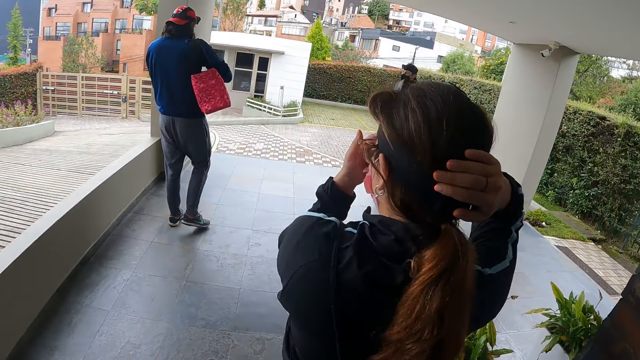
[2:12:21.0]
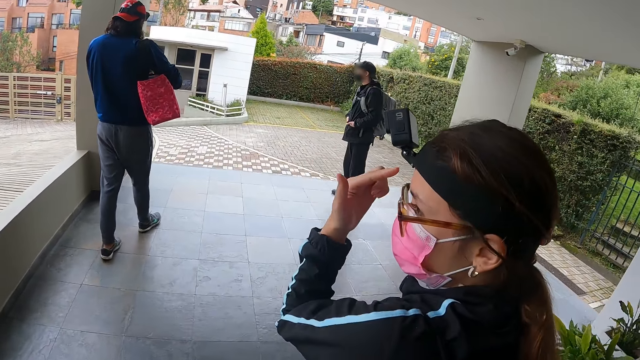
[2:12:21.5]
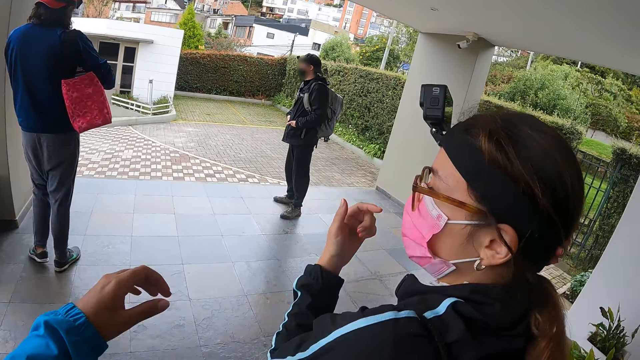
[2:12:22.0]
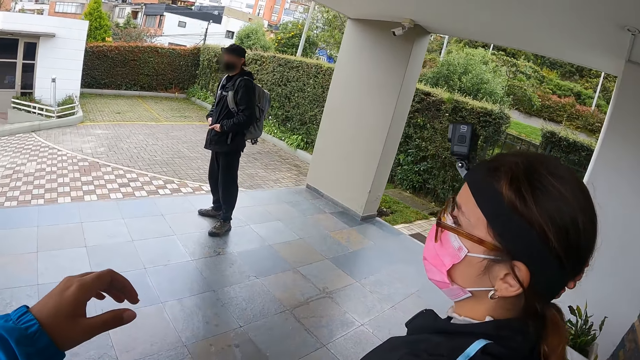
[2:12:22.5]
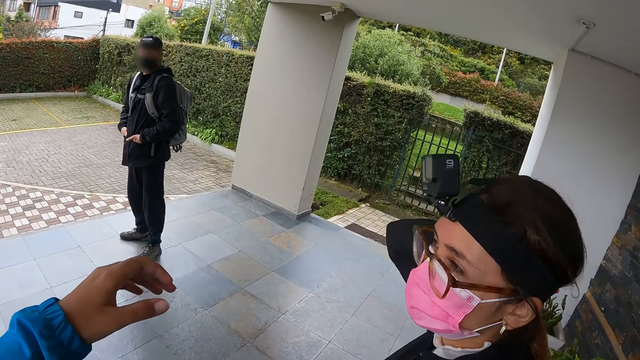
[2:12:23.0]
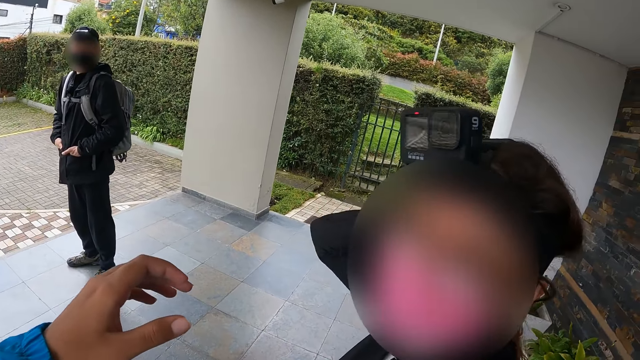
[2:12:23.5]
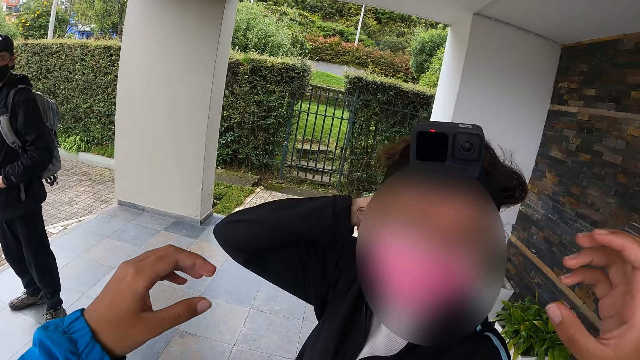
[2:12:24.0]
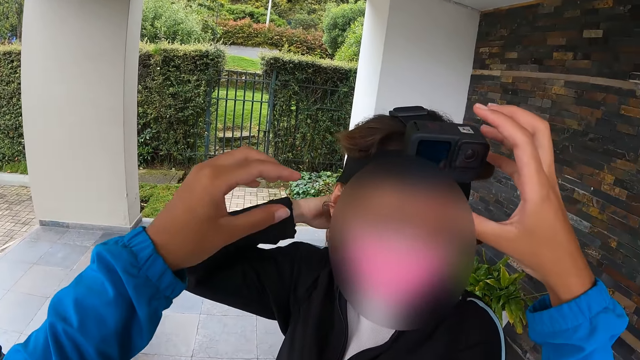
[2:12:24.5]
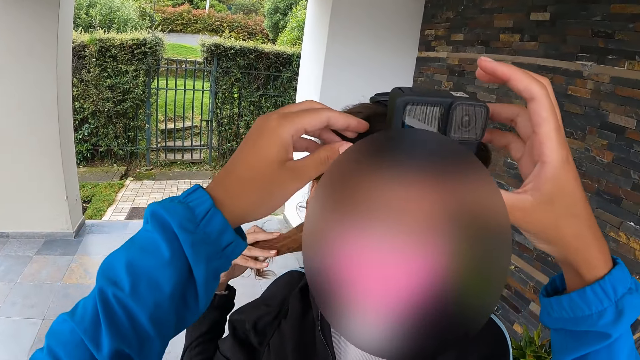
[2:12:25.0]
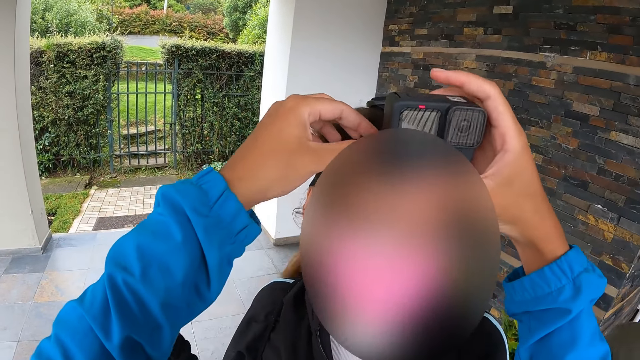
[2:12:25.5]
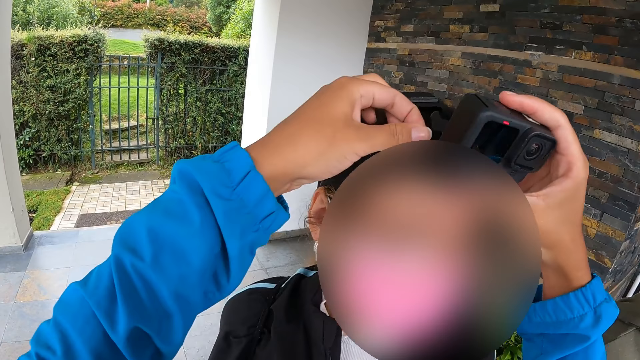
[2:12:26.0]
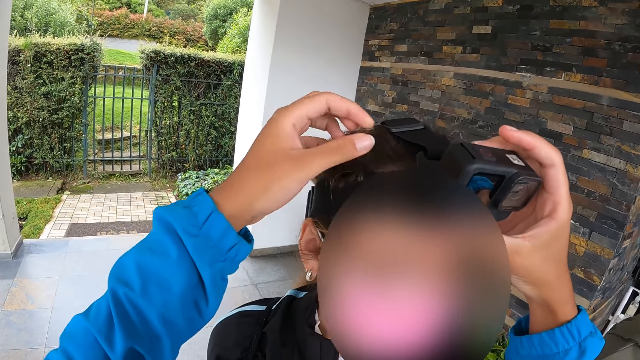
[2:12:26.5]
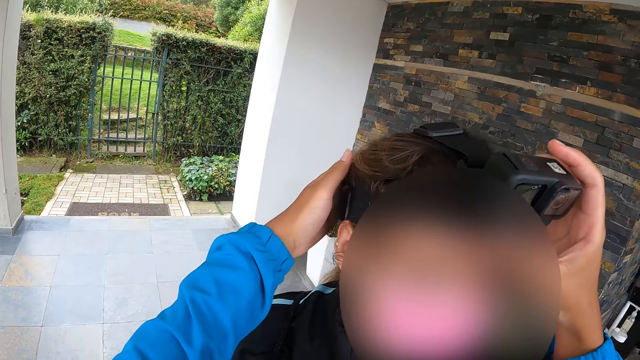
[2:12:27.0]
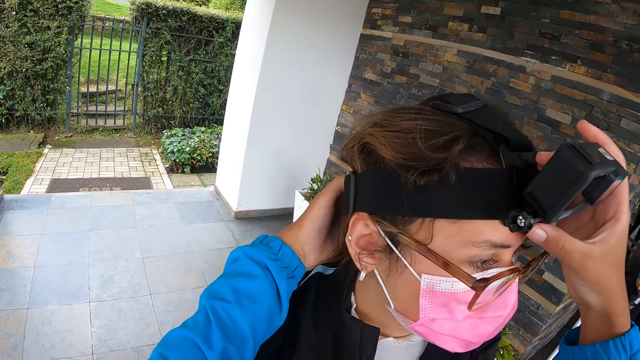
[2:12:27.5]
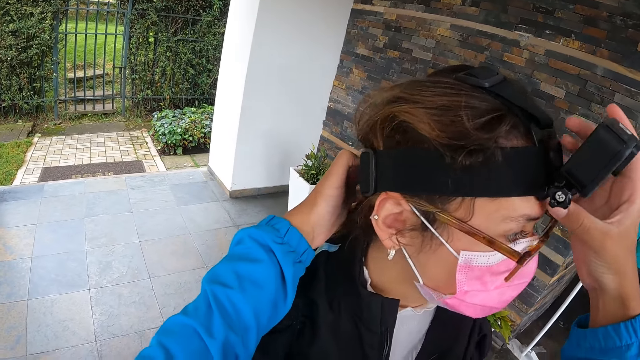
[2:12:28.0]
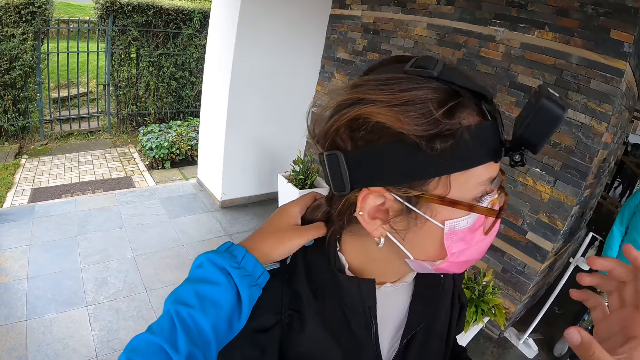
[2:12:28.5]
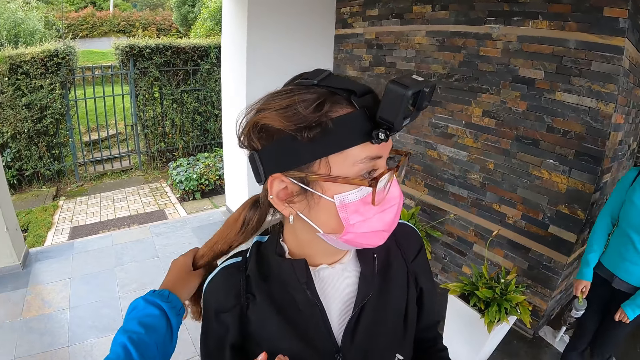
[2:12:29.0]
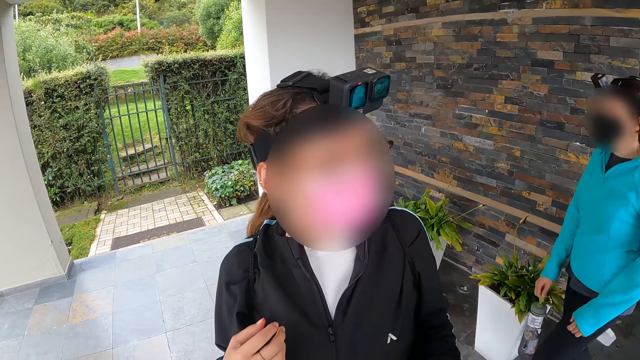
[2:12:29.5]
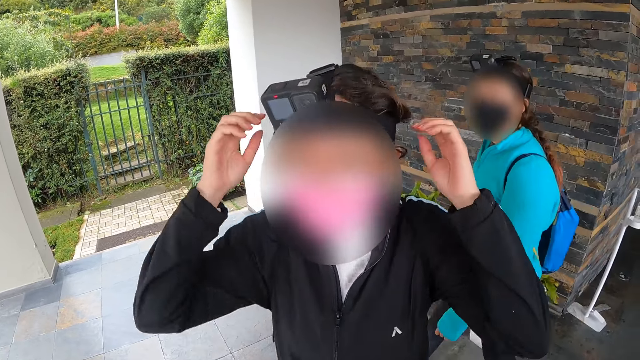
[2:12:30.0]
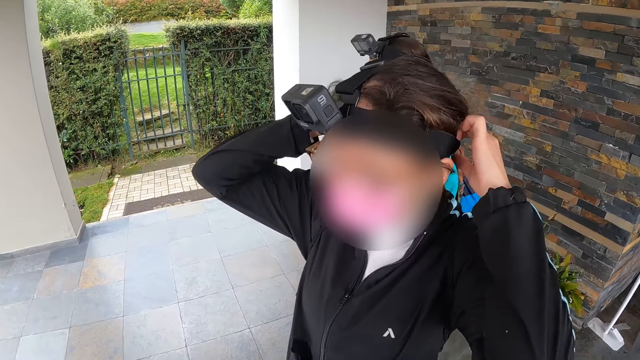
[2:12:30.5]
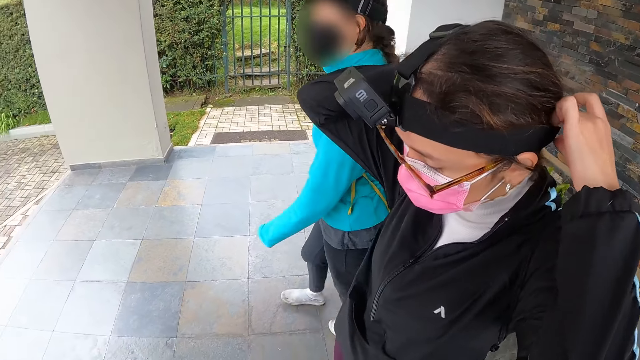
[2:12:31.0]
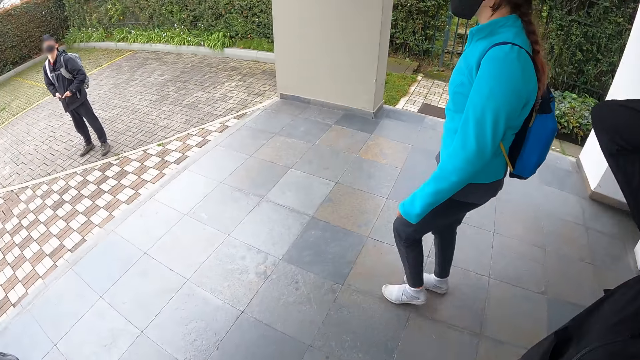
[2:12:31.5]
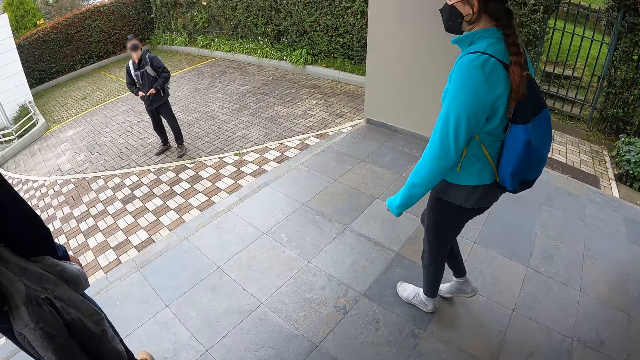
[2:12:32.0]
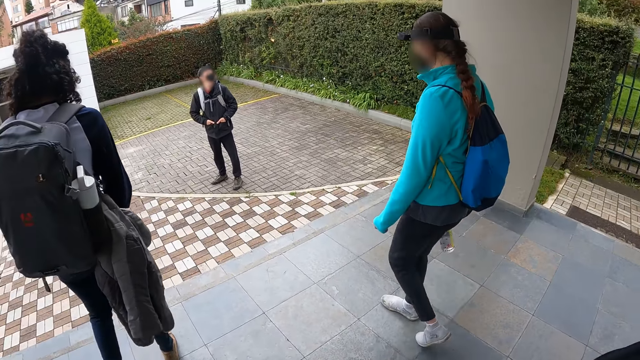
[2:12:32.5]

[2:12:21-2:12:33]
The camera wearer adjusts the camera on the woman's head with her hands. The woman holds her hair with her right hand.

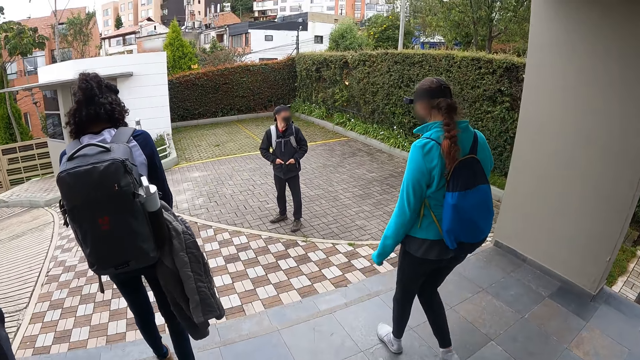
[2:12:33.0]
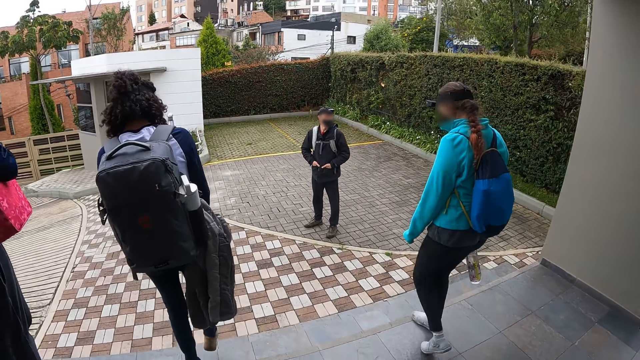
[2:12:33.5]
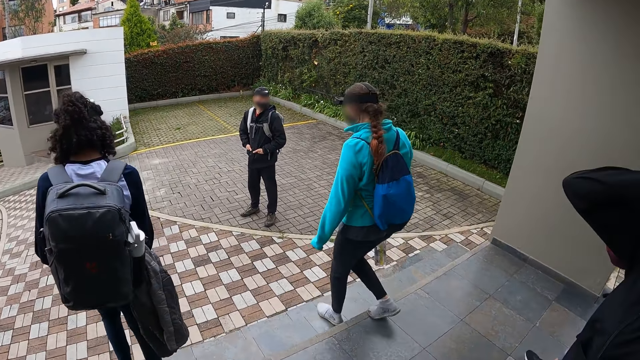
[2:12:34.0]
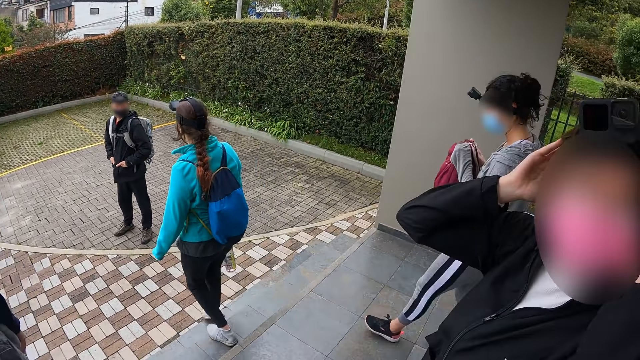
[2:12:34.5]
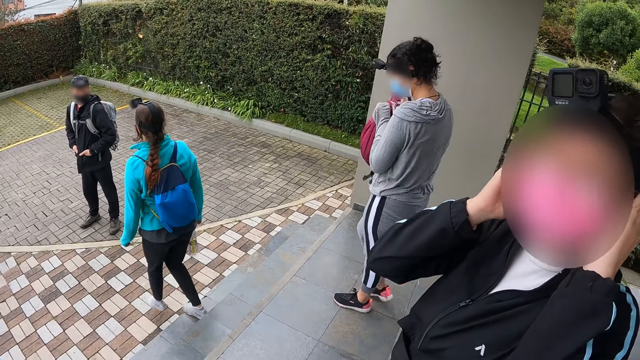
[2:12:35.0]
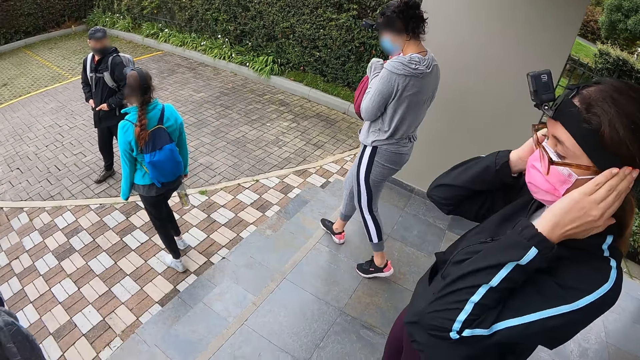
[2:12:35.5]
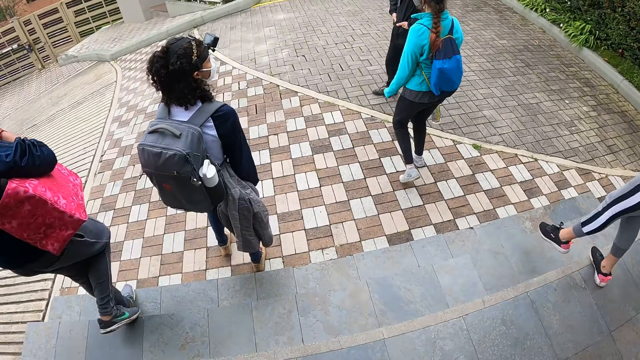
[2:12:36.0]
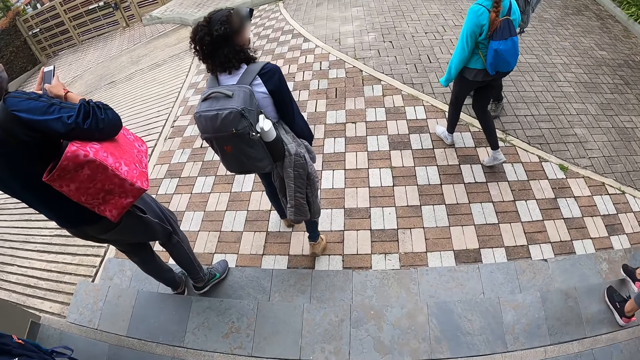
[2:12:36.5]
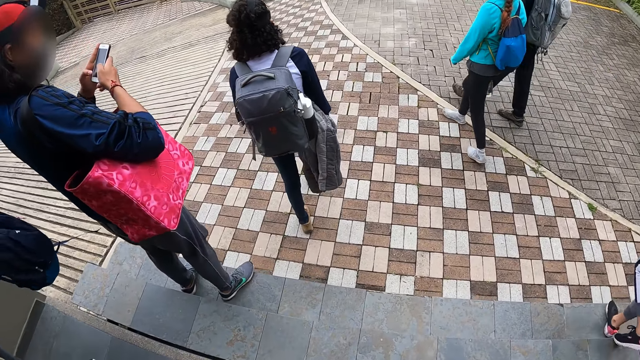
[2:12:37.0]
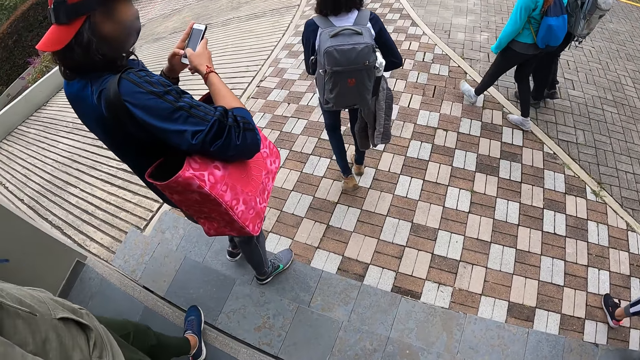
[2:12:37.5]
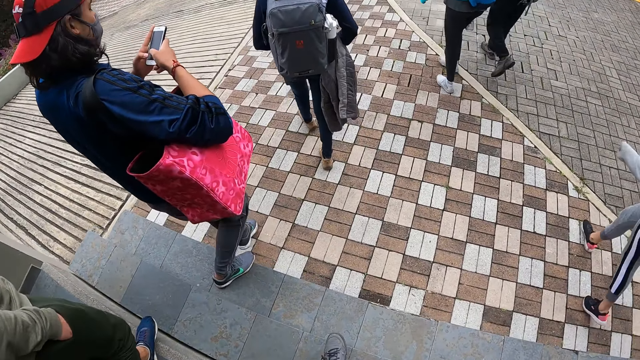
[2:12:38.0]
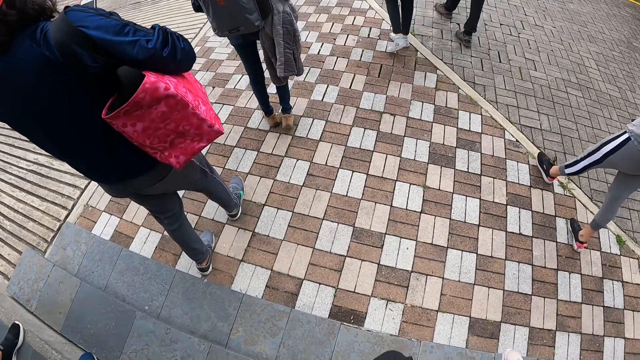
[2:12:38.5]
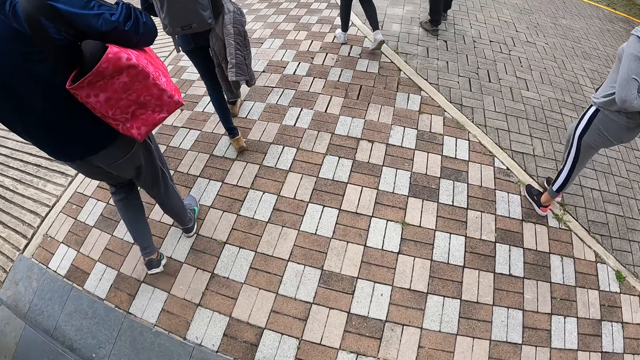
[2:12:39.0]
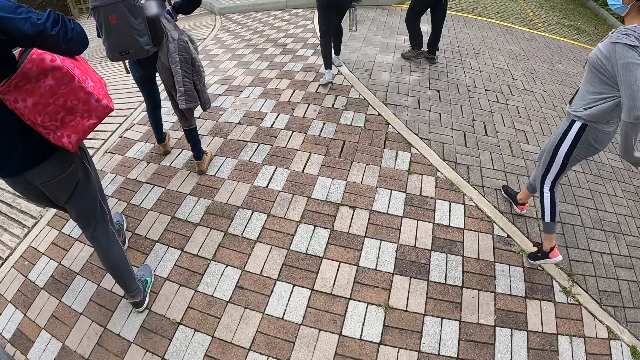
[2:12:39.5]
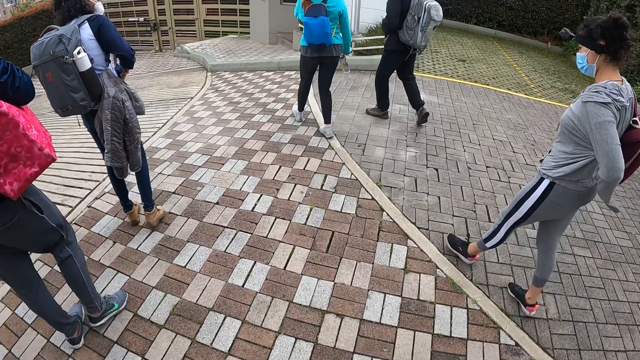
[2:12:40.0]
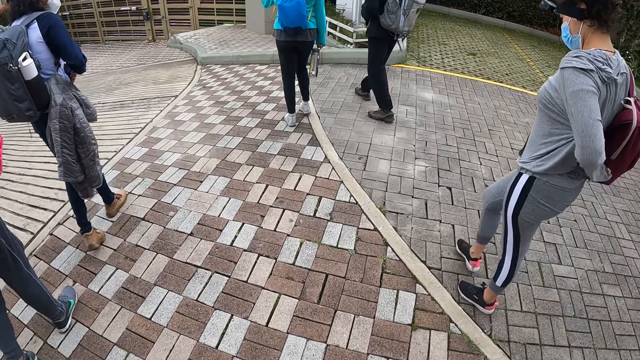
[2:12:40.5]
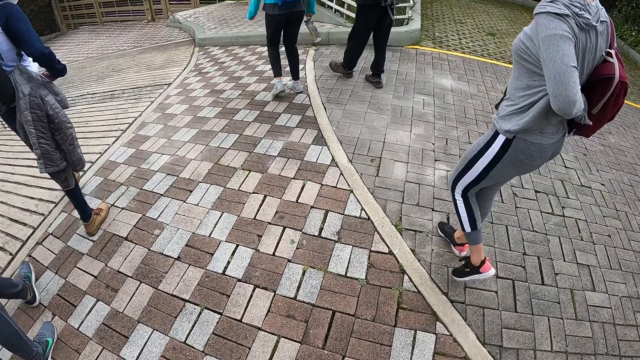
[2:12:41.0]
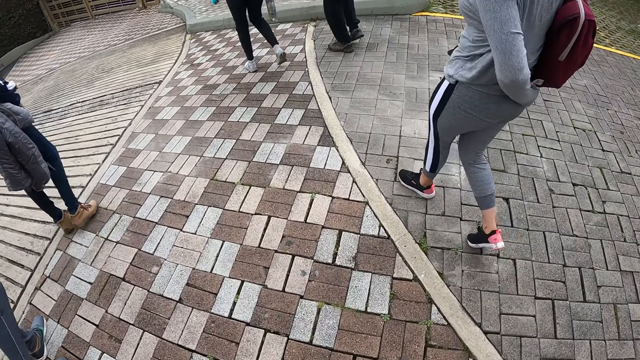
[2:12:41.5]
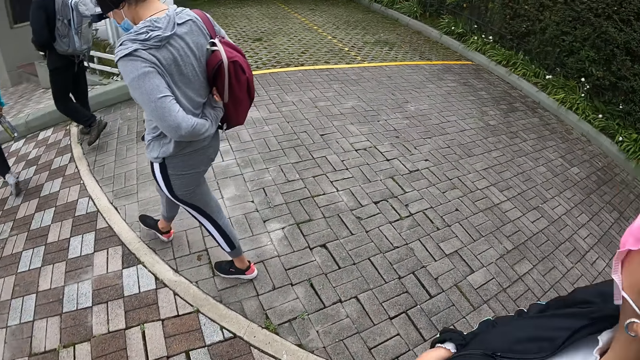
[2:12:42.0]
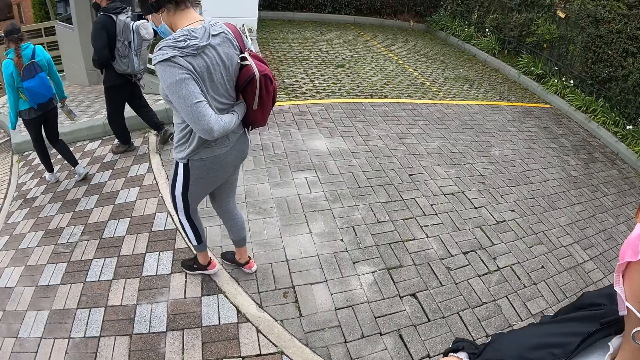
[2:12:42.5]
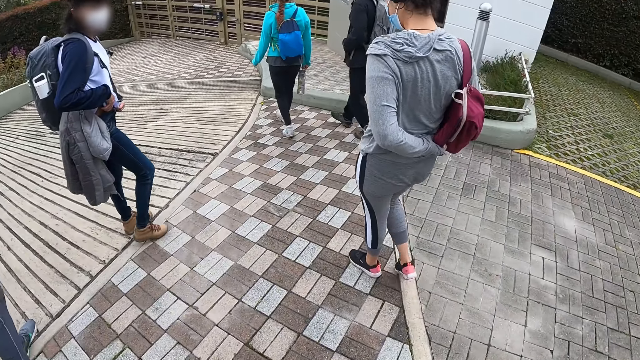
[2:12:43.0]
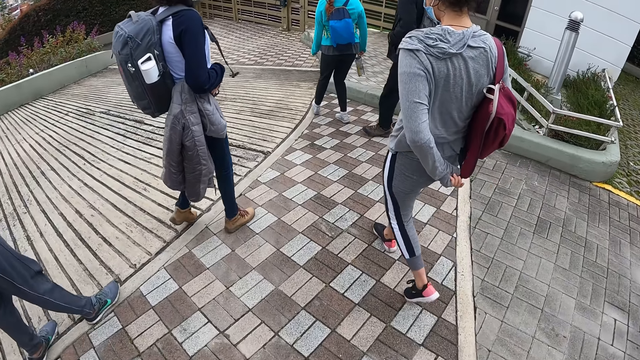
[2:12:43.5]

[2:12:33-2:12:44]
The ladies and the men walk out of the restaurant.
